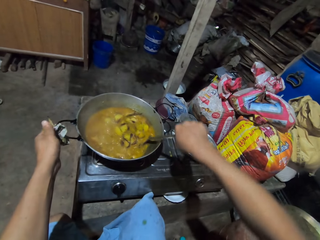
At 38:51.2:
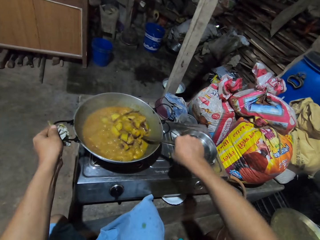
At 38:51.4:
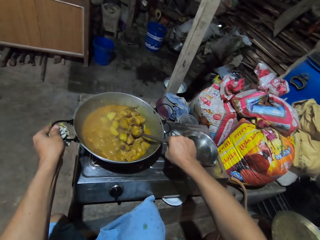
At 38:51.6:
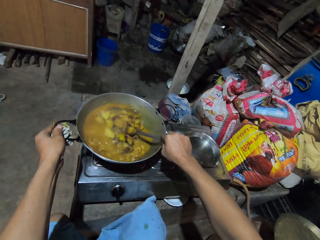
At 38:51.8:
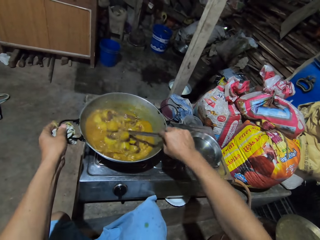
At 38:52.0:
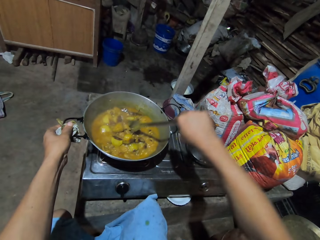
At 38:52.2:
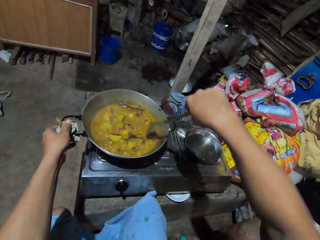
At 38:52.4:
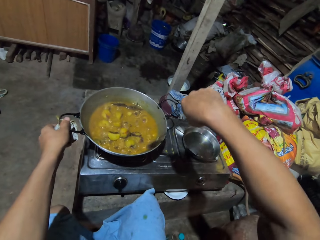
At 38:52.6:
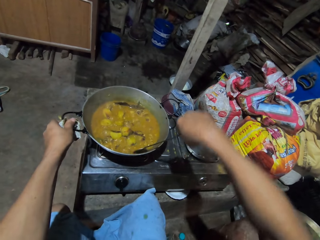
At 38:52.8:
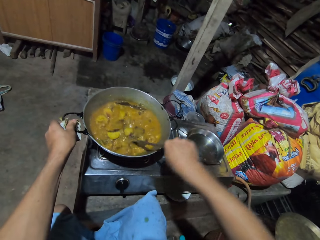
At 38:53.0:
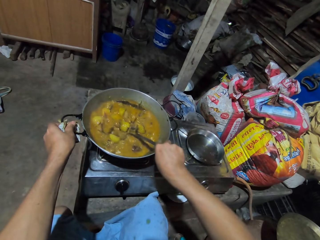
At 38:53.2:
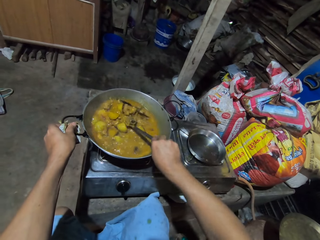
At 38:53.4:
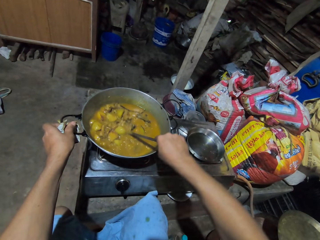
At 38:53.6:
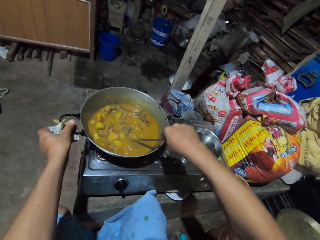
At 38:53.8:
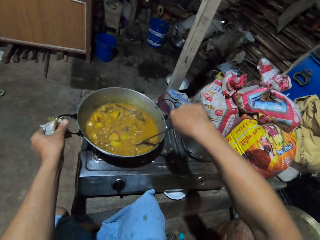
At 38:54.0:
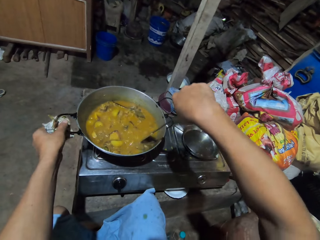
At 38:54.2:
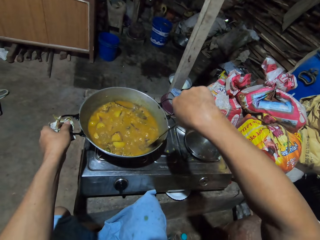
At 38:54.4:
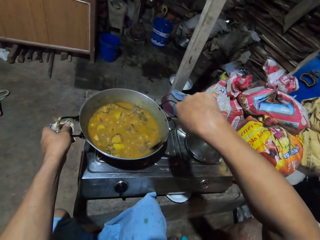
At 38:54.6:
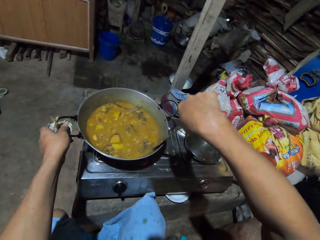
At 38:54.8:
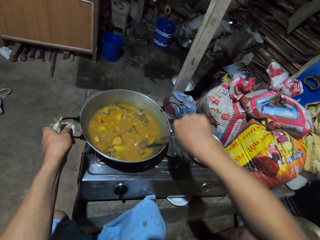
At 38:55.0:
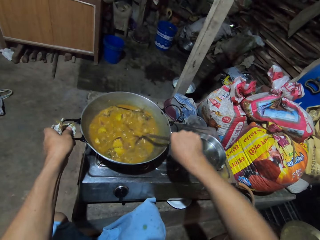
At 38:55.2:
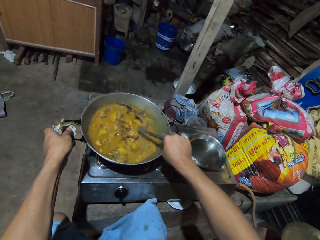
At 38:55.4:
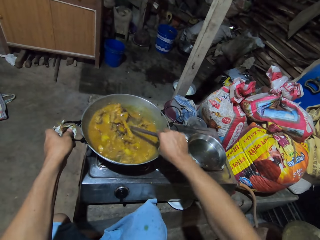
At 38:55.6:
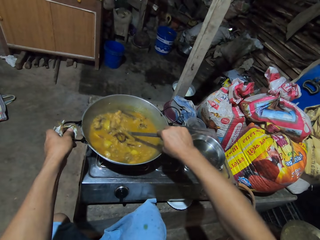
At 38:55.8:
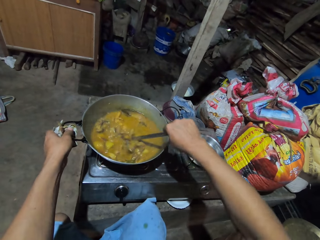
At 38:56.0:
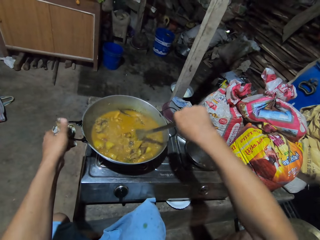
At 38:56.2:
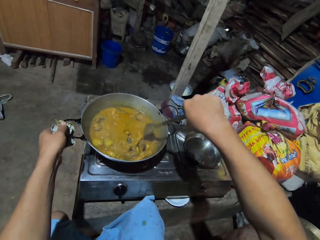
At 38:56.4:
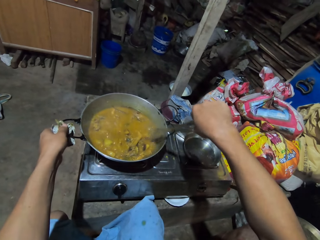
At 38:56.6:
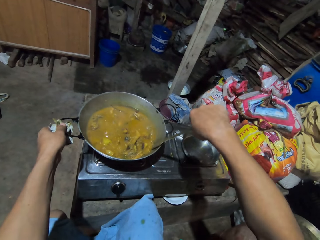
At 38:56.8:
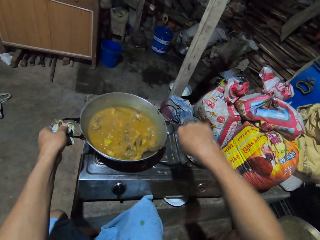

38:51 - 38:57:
The camera wearer stirs the mixture and holds the cooking pot.

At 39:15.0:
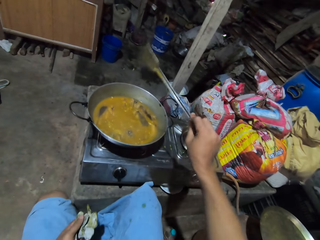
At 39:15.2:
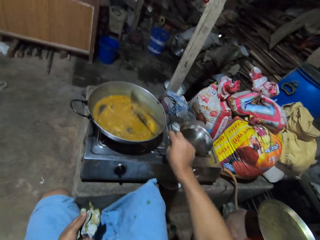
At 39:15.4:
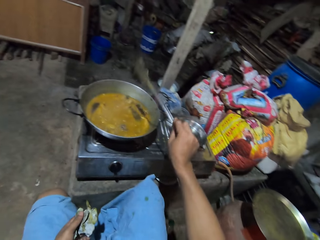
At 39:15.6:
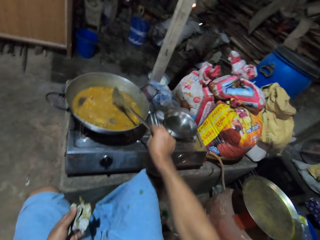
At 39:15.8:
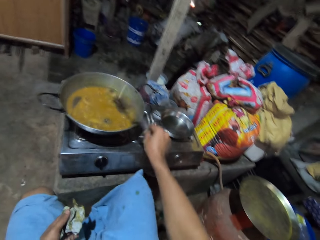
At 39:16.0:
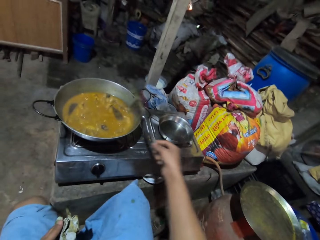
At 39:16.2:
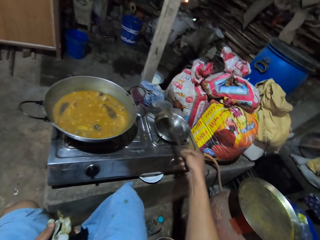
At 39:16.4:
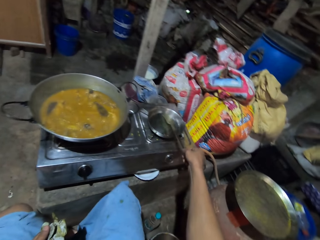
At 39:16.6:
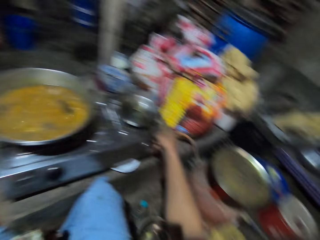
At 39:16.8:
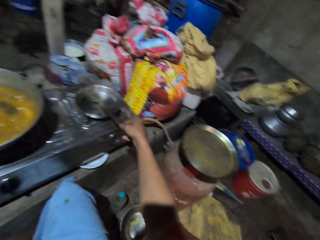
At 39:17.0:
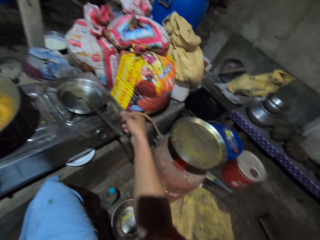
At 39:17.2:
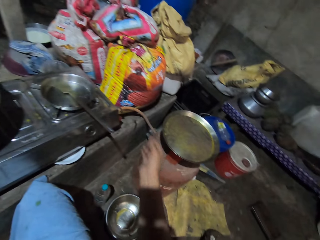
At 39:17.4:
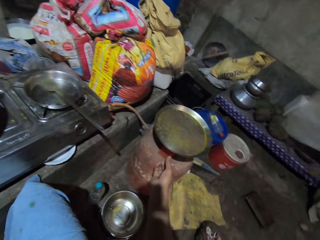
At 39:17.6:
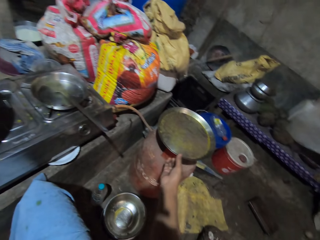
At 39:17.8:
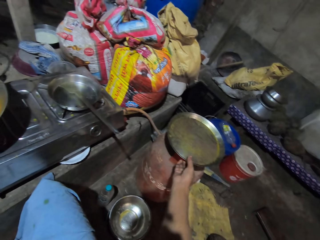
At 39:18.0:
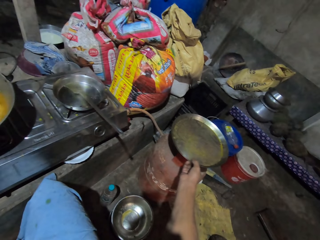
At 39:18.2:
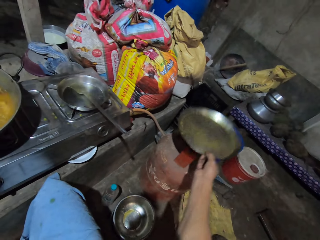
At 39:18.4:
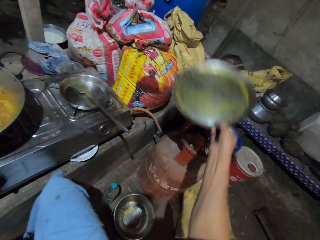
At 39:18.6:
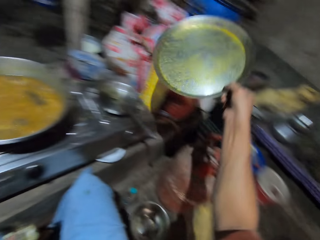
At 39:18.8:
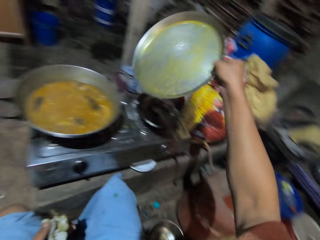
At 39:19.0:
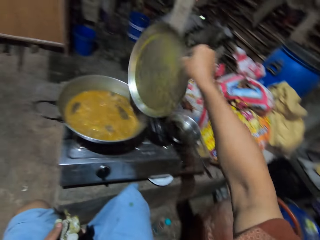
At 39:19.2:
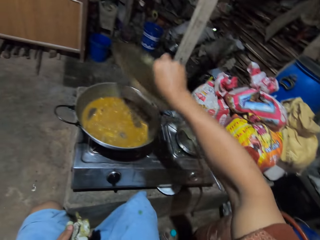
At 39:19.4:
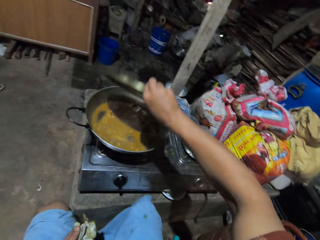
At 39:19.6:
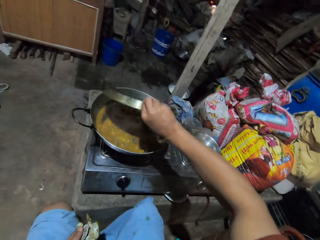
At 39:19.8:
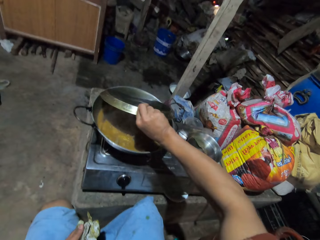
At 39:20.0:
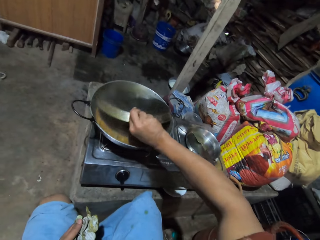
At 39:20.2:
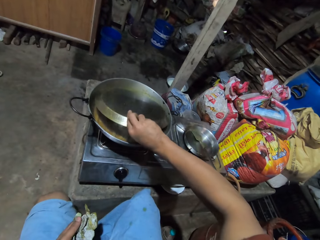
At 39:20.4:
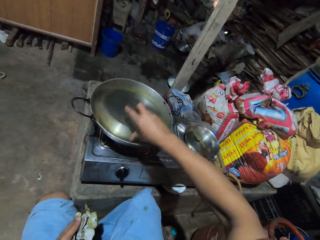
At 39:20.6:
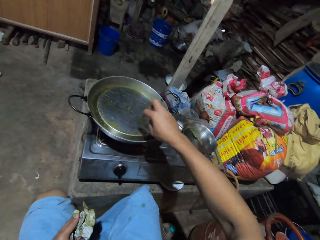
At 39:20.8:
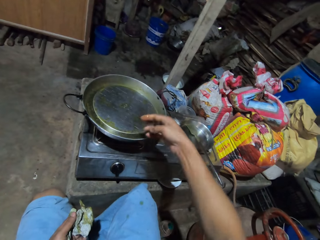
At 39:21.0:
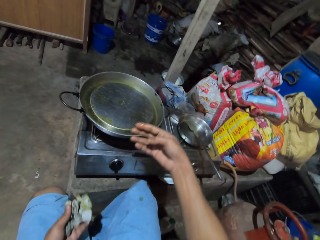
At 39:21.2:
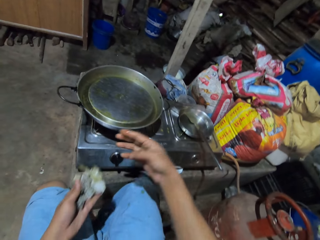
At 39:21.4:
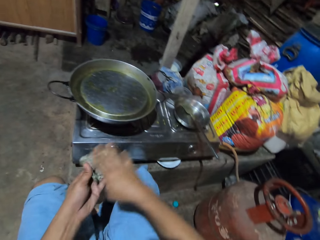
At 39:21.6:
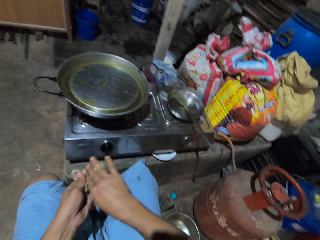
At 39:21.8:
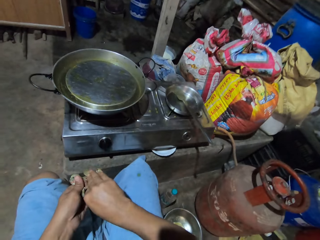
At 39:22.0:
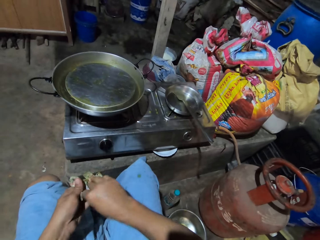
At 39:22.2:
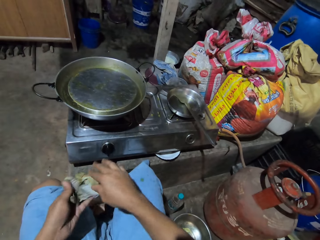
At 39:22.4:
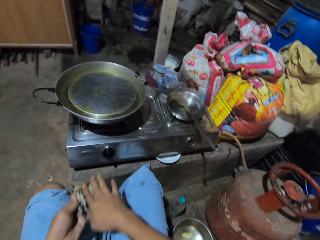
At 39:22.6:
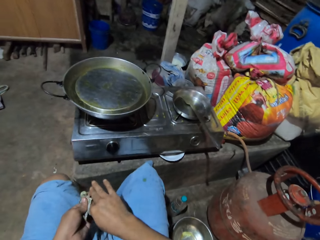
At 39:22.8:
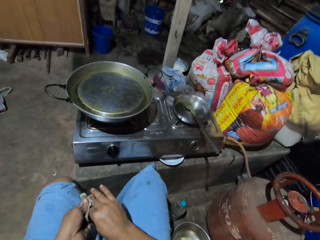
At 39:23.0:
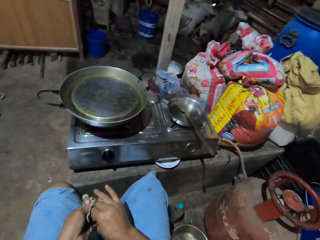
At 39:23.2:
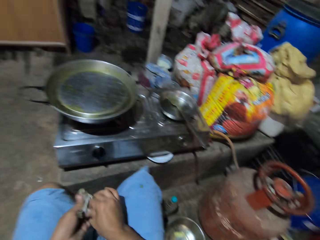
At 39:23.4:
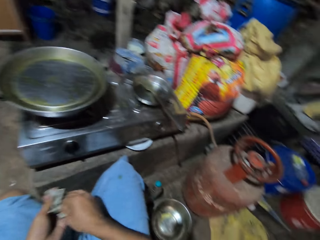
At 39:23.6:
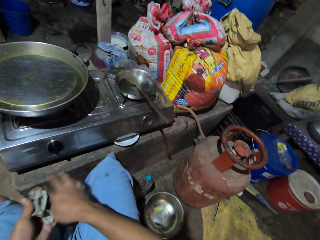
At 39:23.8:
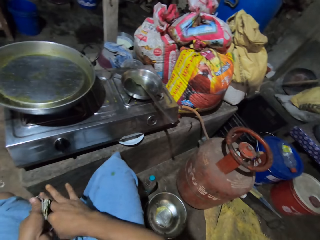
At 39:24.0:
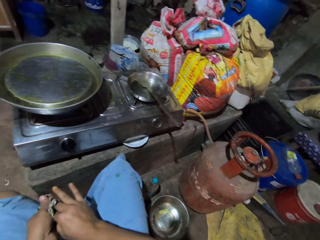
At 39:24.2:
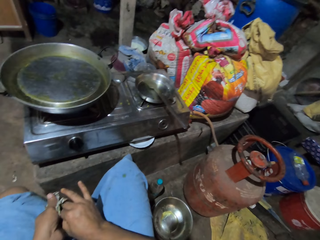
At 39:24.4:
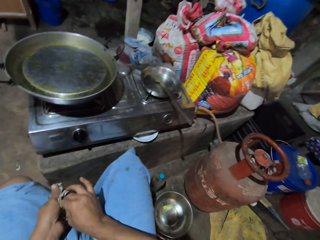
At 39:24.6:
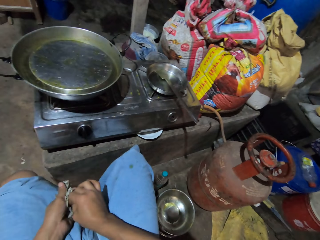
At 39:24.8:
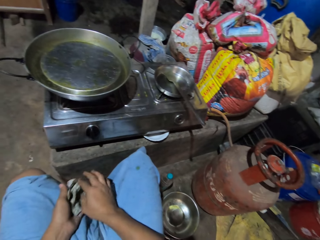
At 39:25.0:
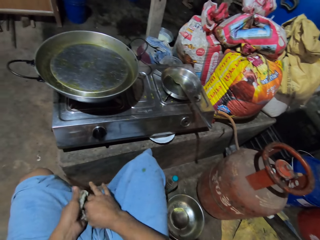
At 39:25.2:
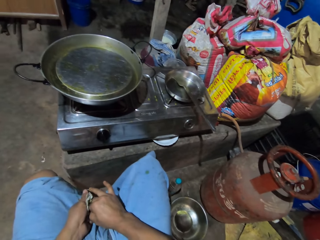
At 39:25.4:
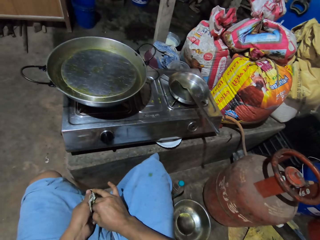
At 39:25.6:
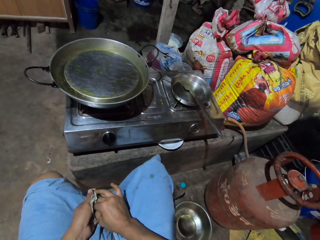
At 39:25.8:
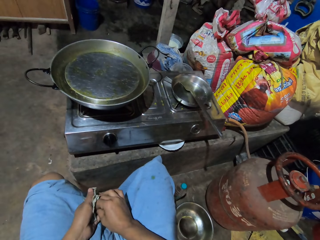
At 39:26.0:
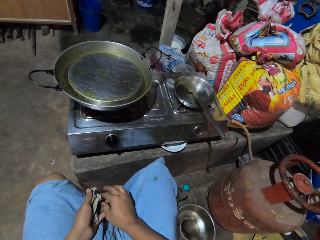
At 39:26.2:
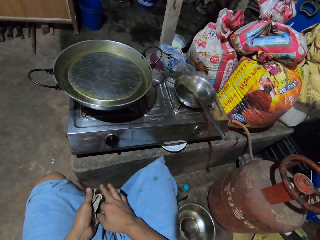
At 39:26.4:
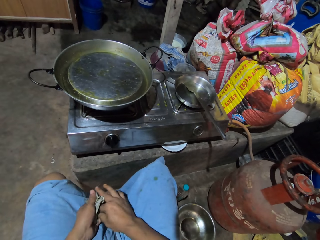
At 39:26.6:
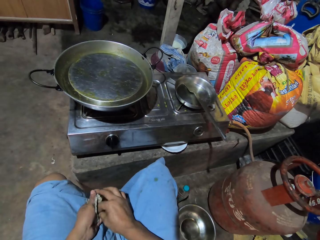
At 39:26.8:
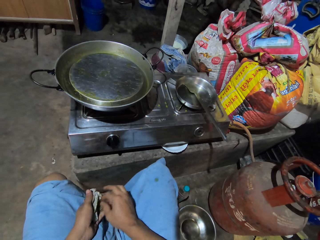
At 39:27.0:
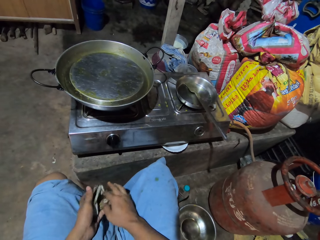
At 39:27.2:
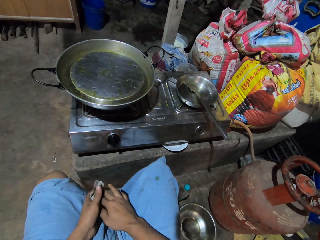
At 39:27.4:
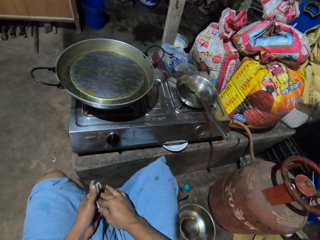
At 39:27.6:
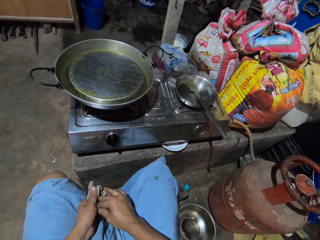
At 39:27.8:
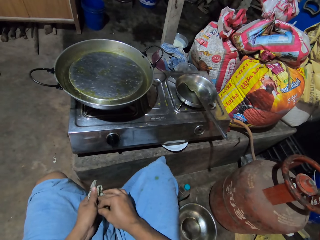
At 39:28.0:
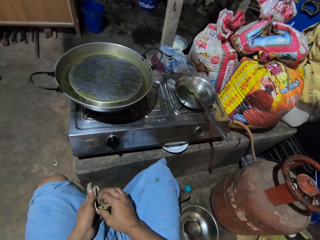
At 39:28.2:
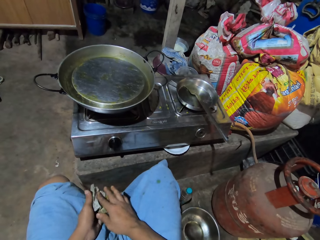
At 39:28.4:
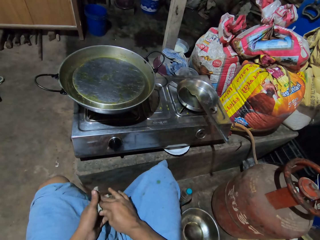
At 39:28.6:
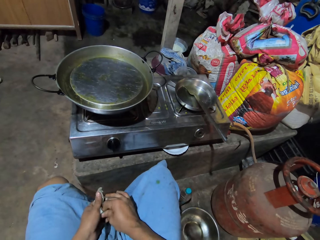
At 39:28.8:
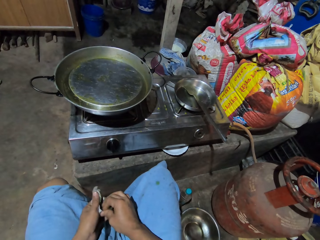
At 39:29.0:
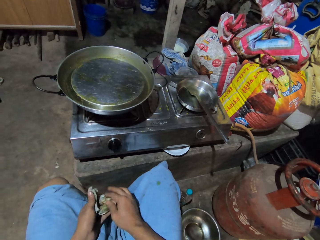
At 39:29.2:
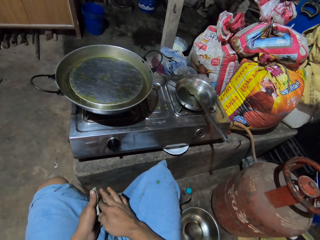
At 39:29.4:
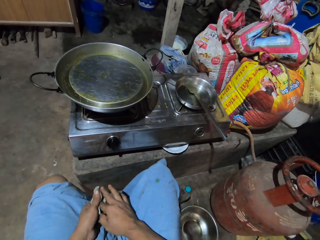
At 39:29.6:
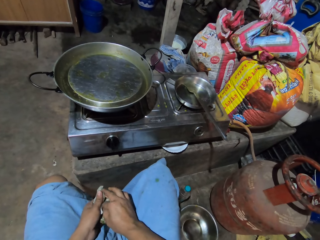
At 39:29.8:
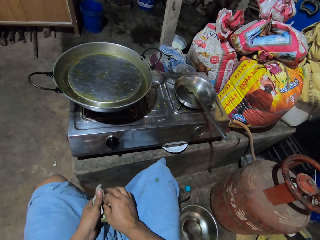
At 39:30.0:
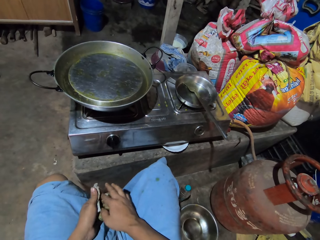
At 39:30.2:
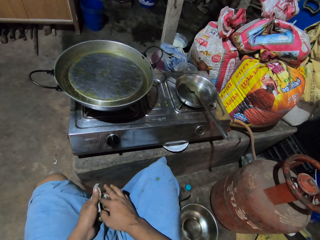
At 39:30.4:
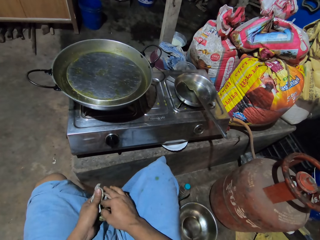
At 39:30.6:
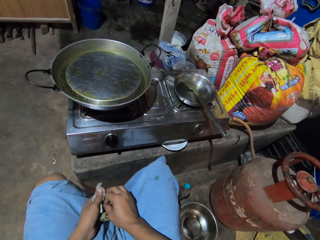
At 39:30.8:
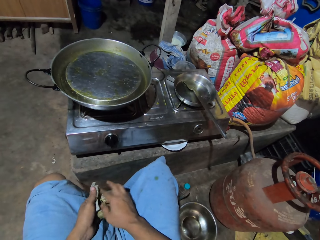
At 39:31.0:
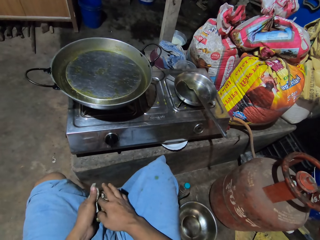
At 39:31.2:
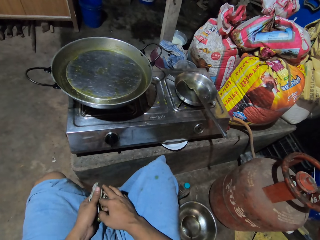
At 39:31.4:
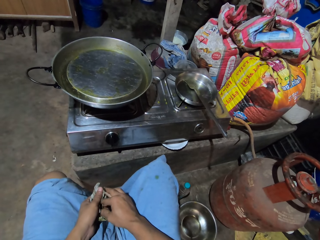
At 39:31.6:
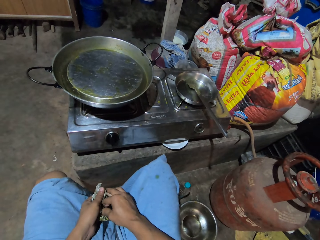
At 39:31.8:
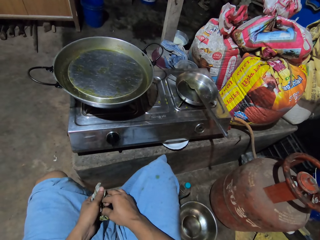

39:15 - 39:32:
The camera wearer puts down the cooking spoon. She puts down the cooking pot. She picks up the cooking pot lid. She covers the cooking pot. She cleans her hands with the cloth.
